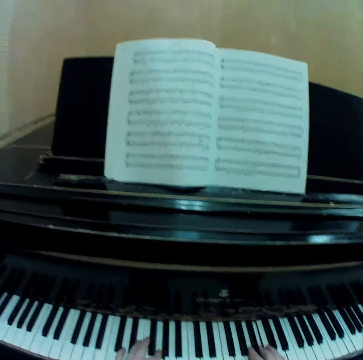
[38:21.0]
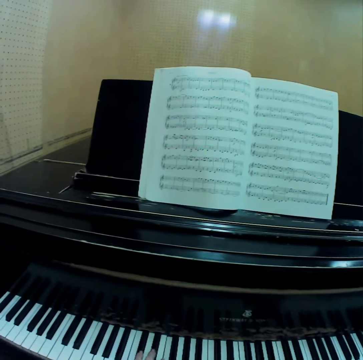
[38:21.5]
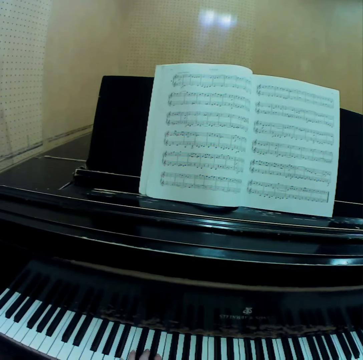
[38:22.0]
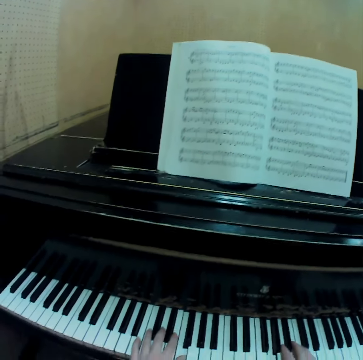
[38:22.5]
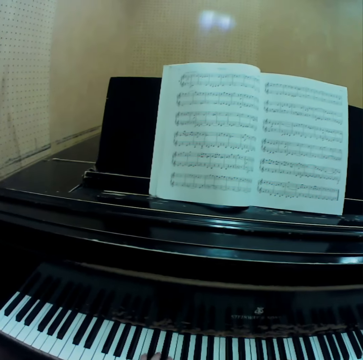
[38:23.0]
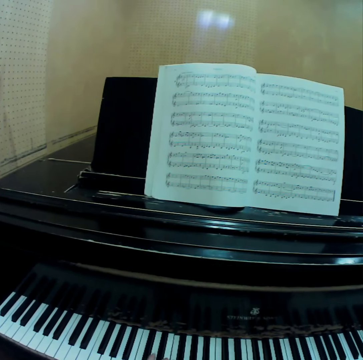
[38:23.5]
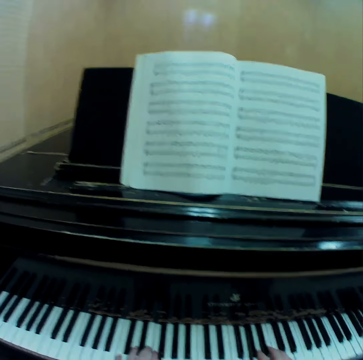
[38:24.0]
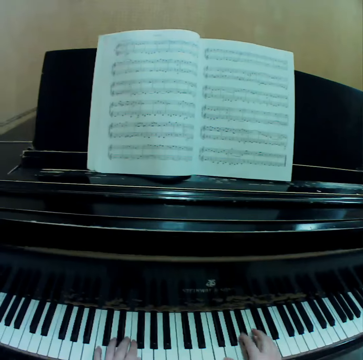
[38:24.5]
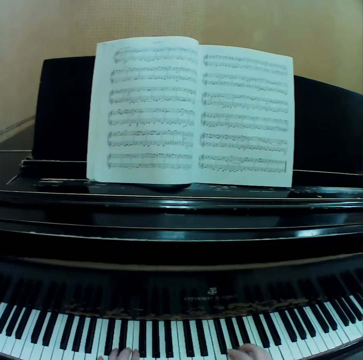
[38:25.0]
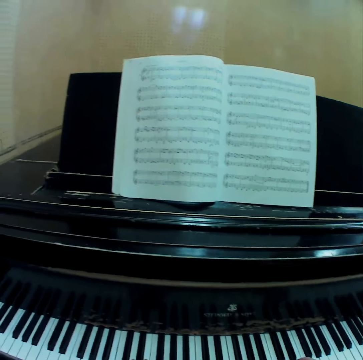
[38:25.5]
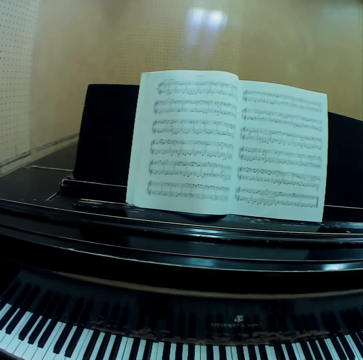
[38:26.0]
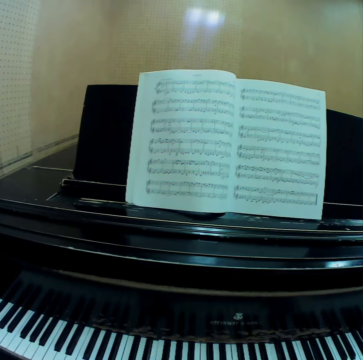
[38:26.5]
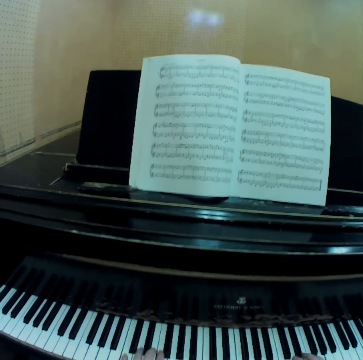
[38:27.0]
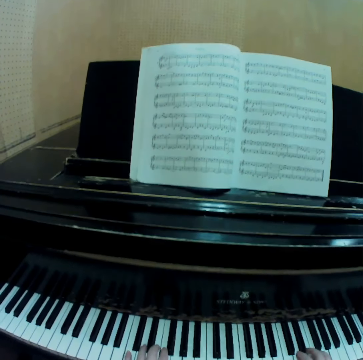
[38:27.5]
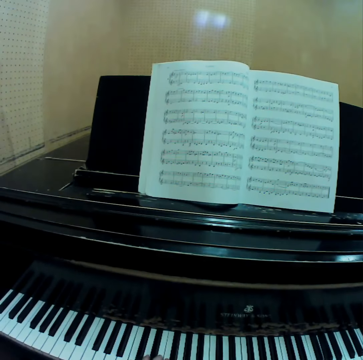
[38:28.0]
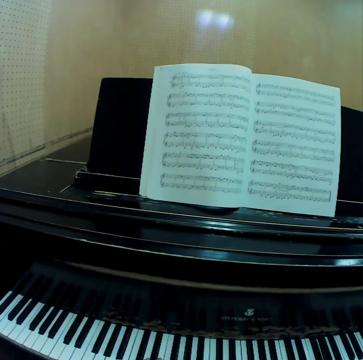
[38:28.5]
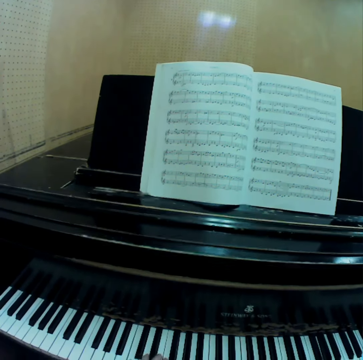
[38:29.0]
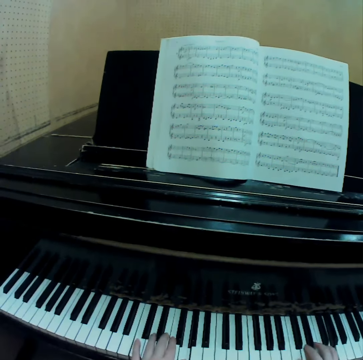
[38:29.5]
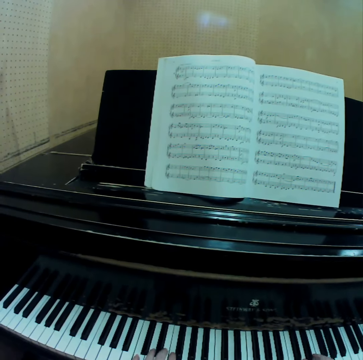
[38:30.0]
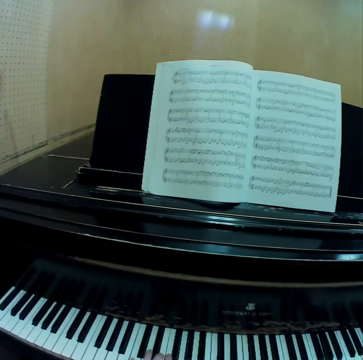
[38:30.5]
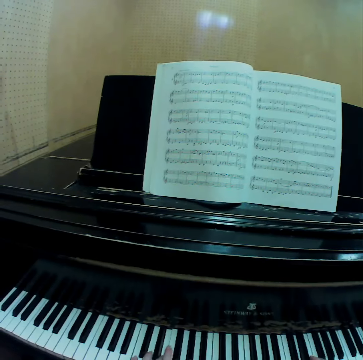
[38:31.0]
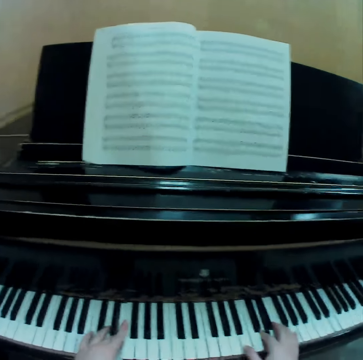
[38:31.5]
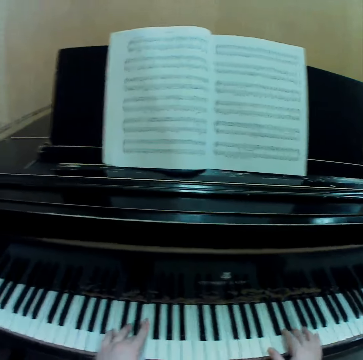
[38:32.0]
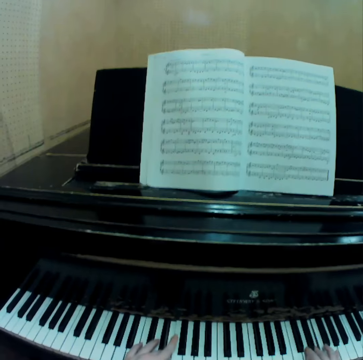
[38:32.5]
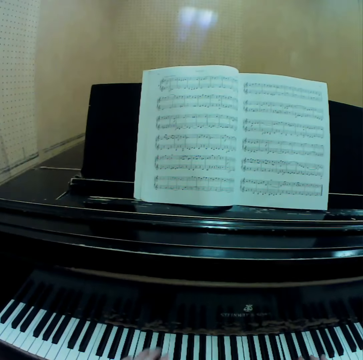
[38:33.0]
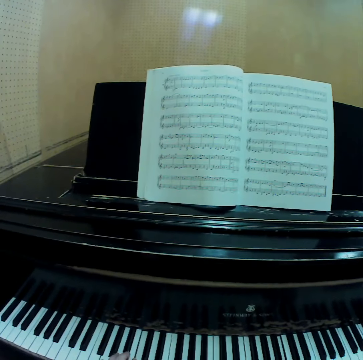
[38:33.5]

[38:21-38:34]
The camera wearer stares at the book. She plays the piano with her hands.

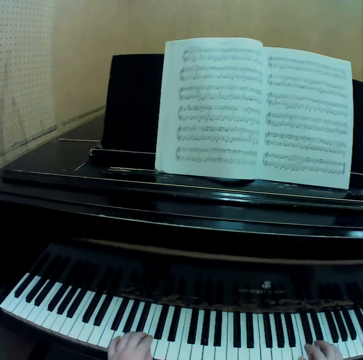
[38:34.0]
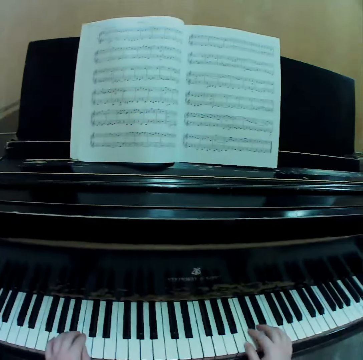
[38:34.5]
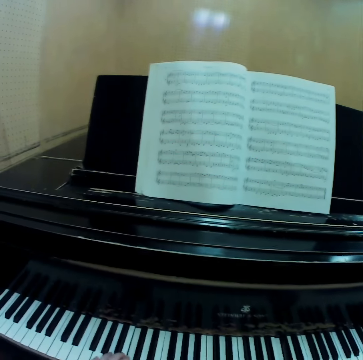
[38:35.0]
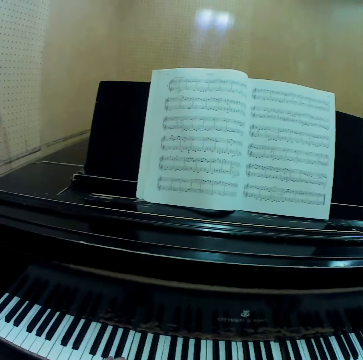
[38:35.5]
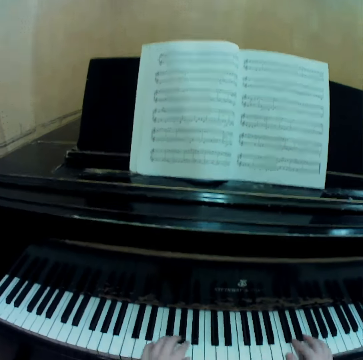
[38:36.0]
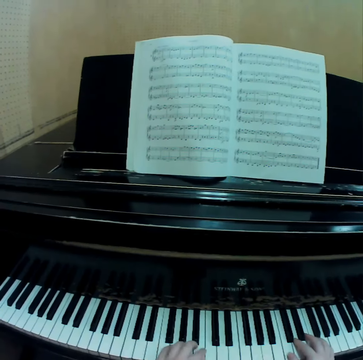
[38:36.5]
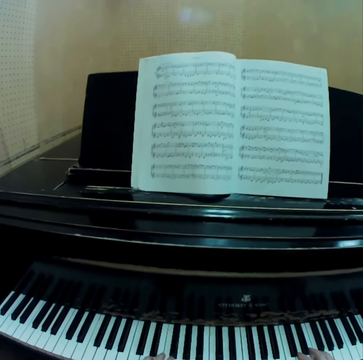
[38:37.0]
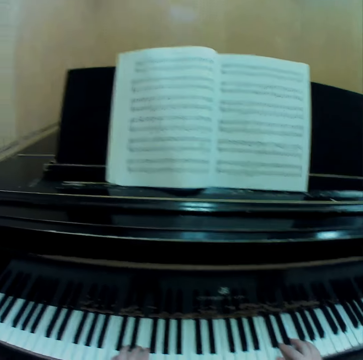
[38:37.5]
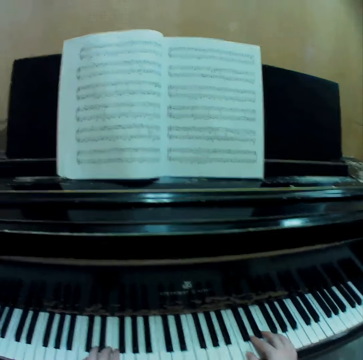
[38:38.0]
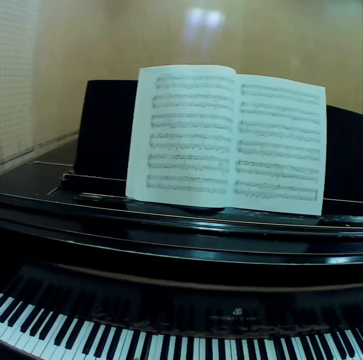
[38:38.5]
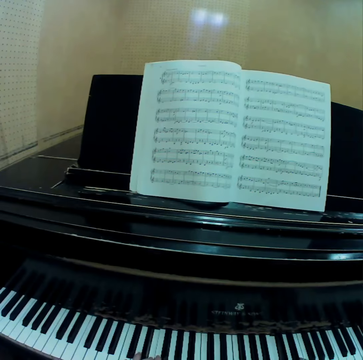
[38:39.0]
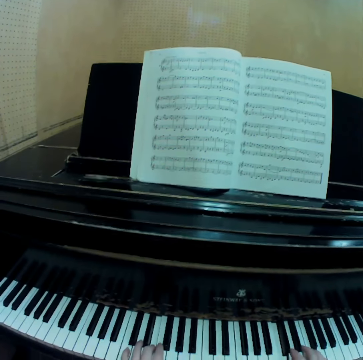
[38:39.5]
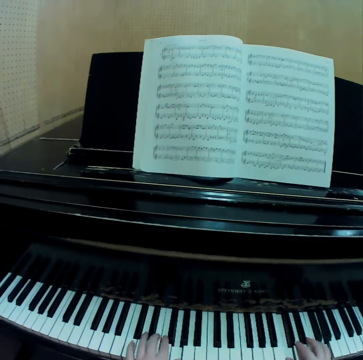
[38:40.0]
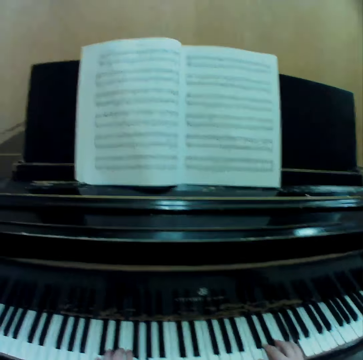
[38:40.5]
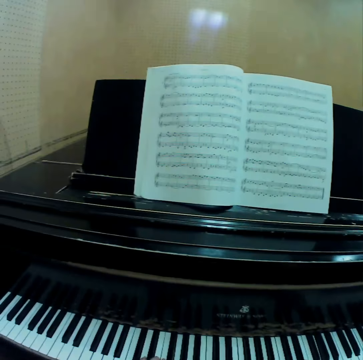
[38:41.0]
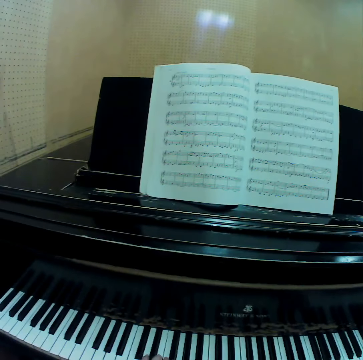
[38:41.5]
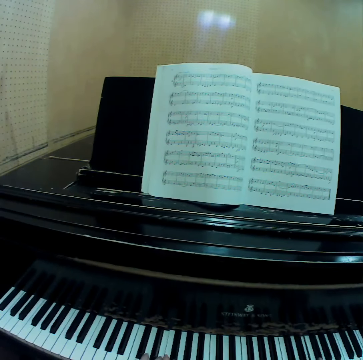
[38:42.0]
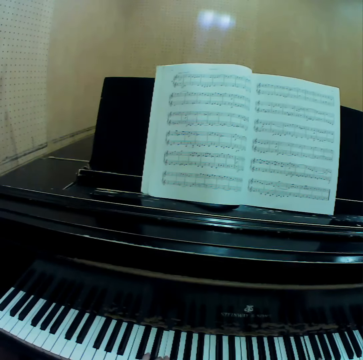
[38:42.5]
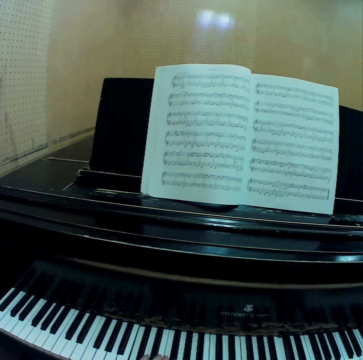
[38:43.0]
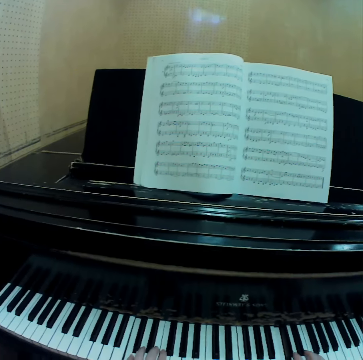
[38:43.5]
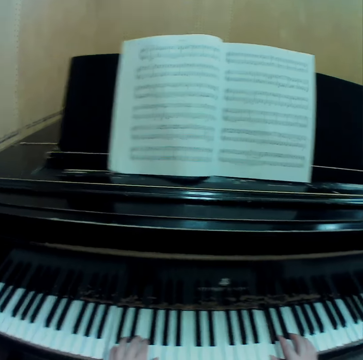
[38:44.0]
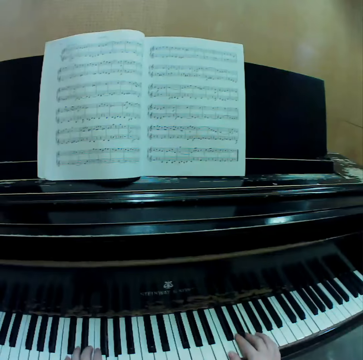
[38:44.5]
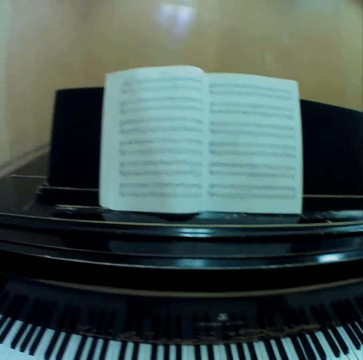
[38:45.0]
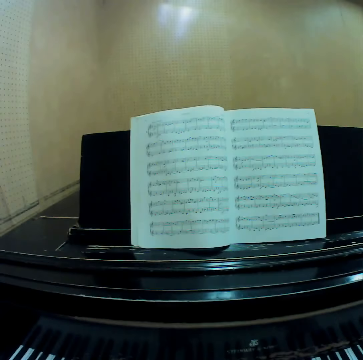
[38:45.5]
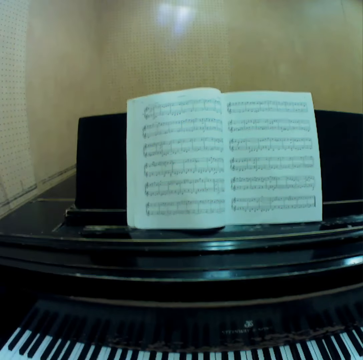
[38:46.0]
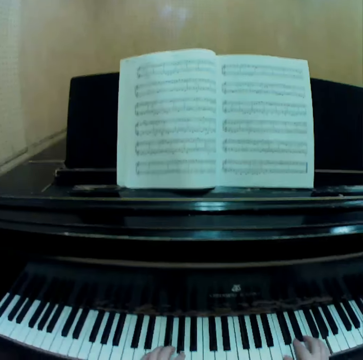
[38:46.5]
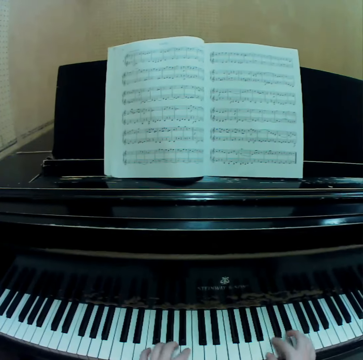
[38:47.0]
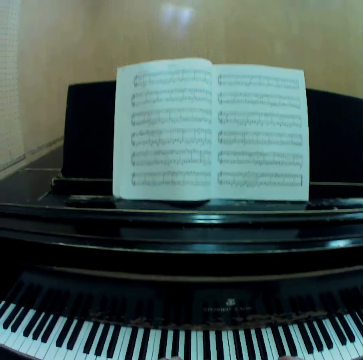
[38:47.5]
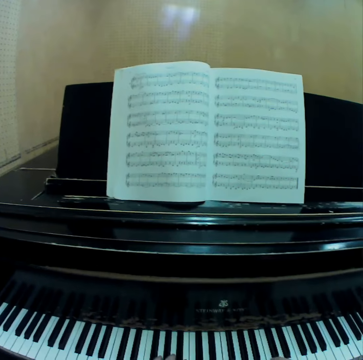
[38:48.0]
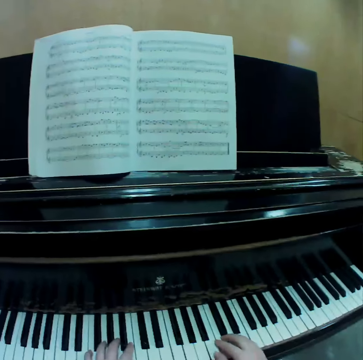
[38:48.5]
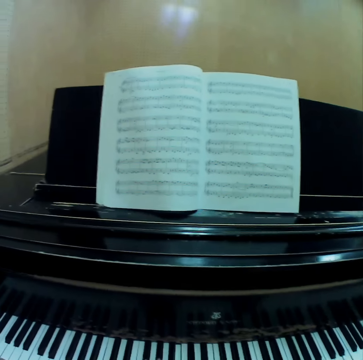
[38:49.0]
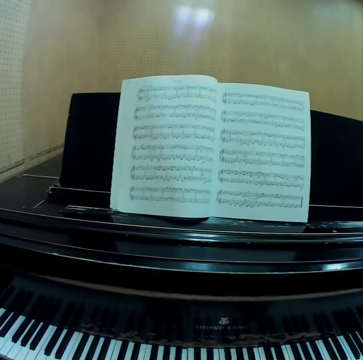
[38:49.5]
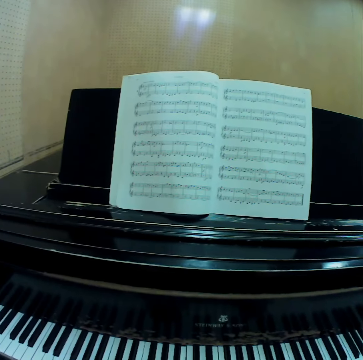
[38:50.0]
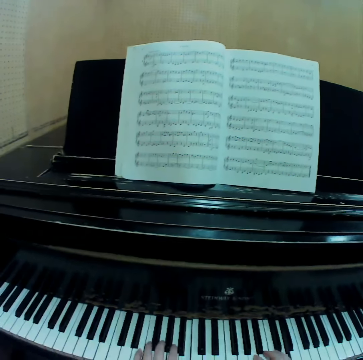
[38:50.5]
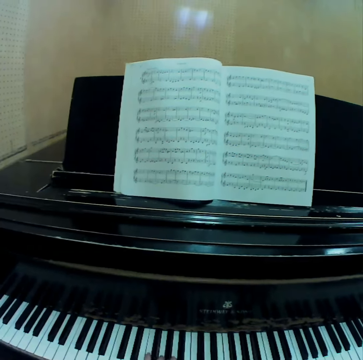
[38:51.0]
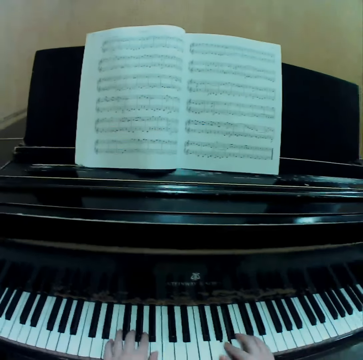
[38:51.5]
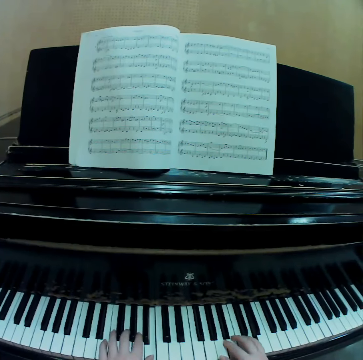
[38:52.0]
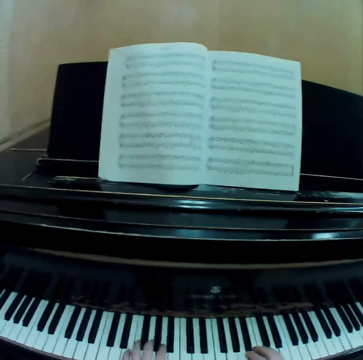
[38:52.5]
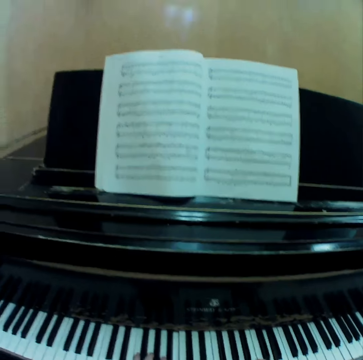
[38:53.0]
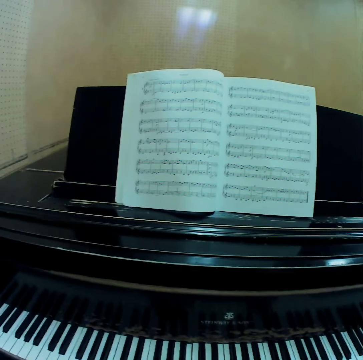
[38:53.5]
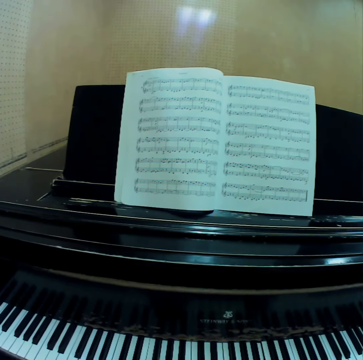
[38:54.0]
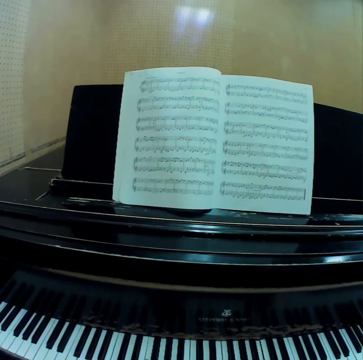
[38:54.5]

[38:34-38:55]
The camera wearer stares at the piano. She plays the piano with her hands. She stares at the piano. She plays the piano with her hands.

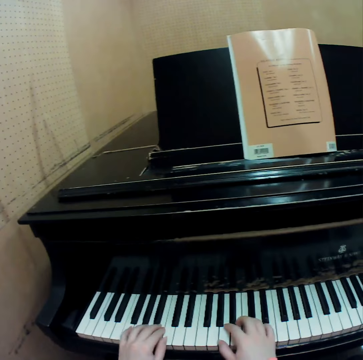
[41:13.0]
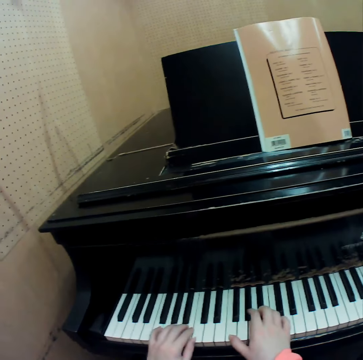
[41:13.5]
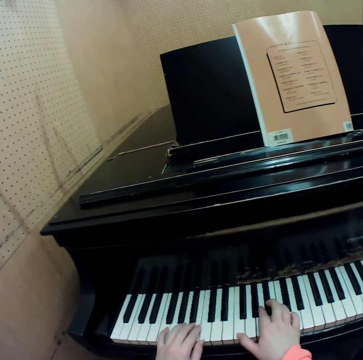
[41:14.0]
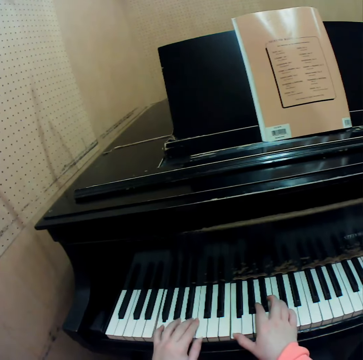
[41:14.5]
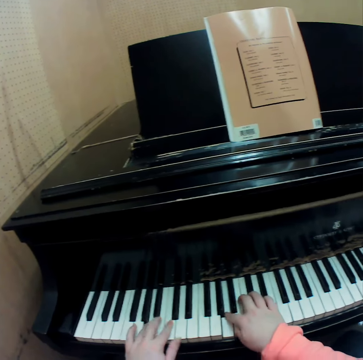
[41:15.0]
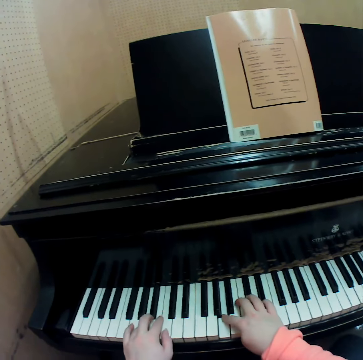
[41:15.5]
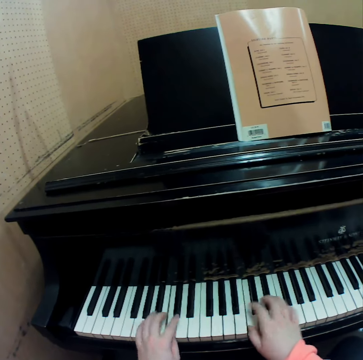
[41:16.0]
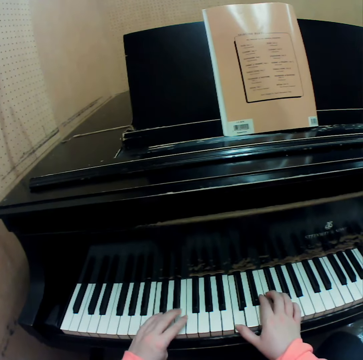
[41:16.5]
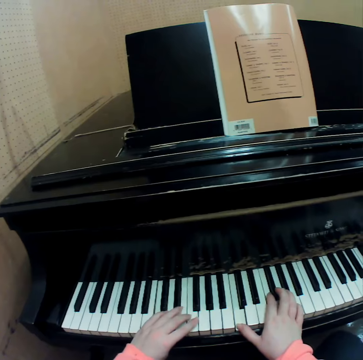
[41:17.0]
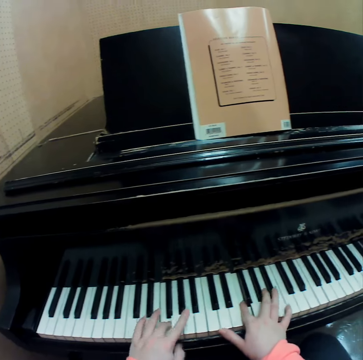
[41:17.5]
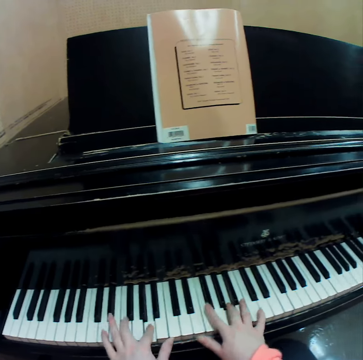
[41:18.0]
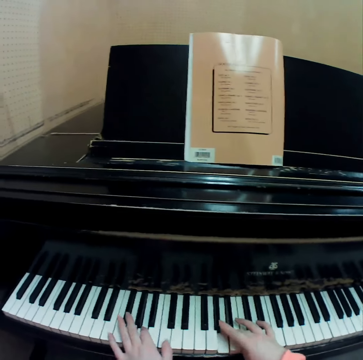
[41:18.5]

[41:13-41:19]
The camera wearer plays the piano with both her hands.
